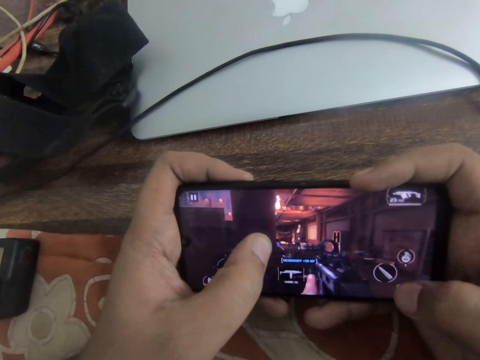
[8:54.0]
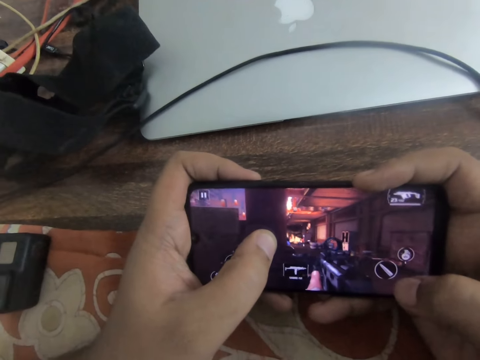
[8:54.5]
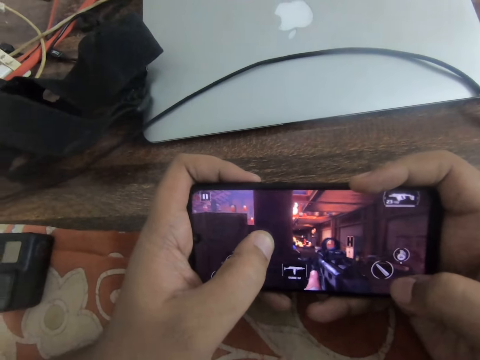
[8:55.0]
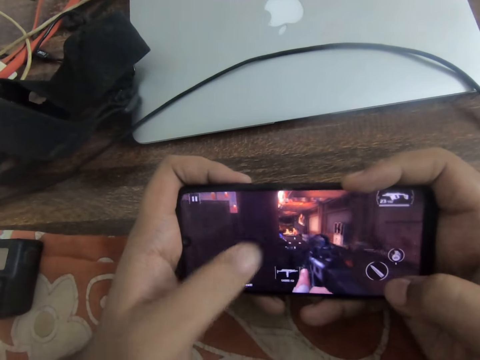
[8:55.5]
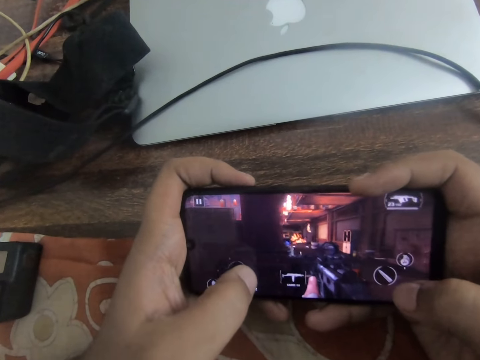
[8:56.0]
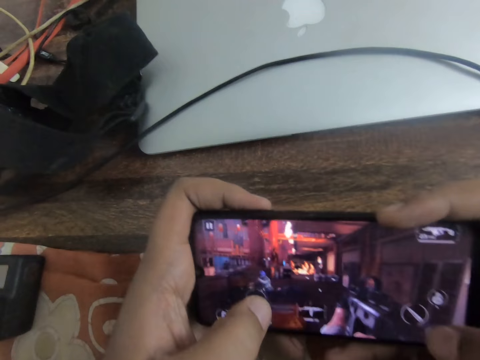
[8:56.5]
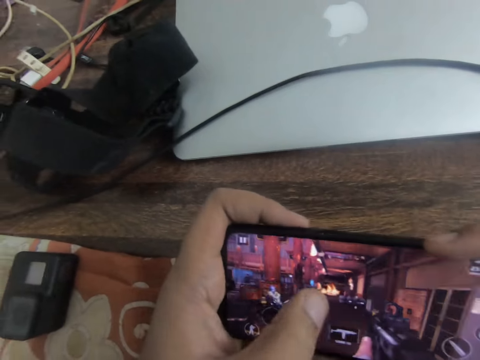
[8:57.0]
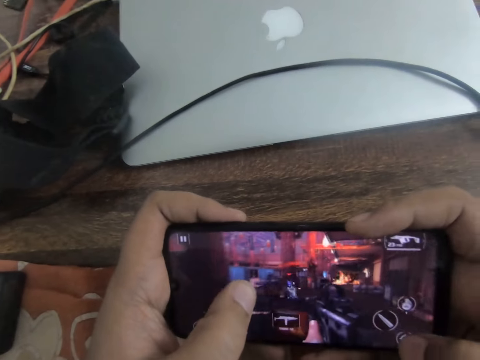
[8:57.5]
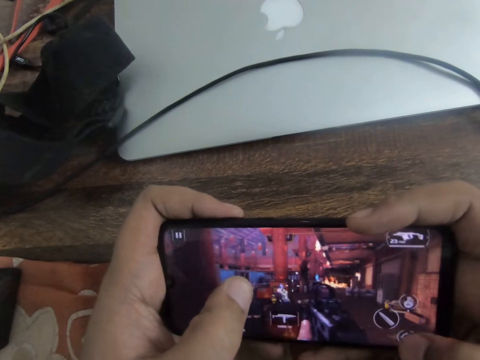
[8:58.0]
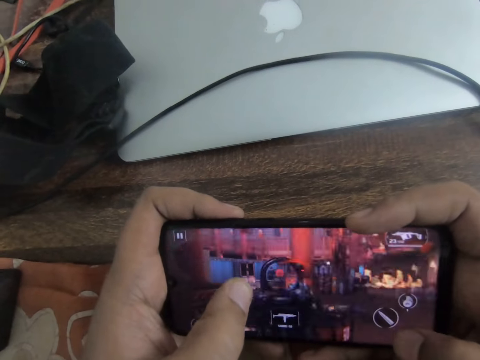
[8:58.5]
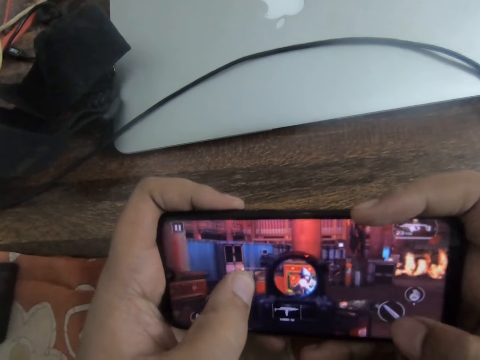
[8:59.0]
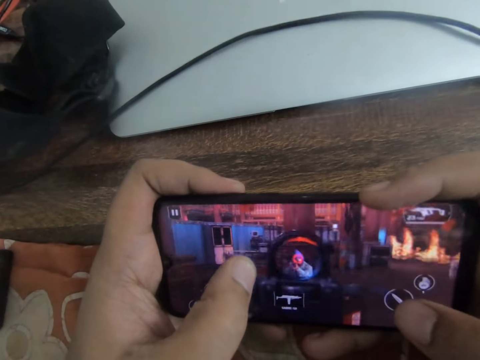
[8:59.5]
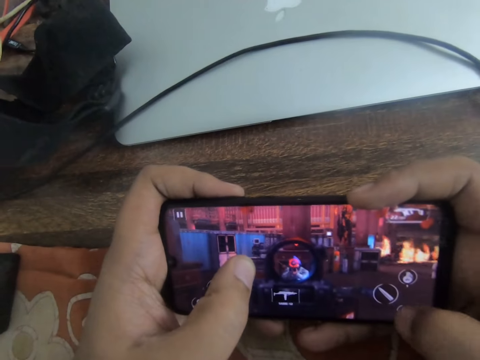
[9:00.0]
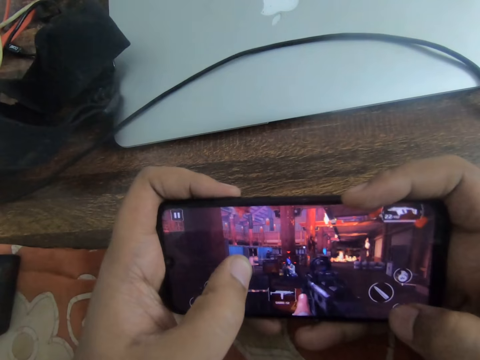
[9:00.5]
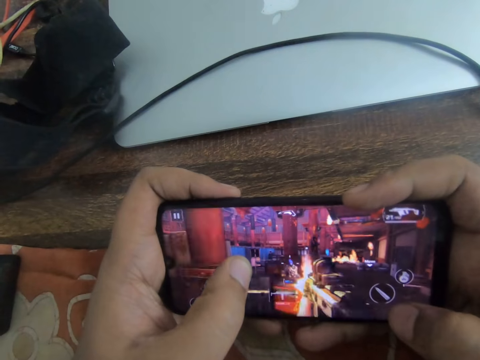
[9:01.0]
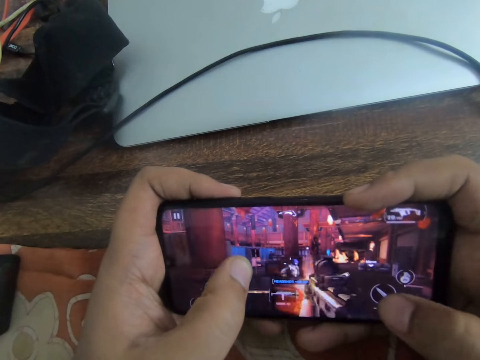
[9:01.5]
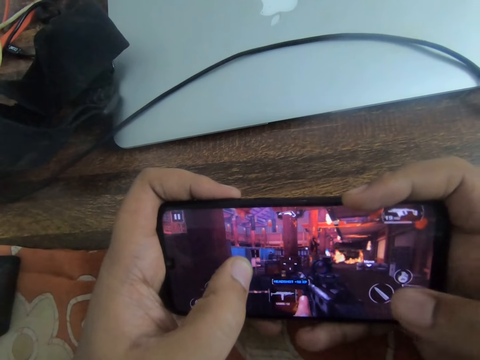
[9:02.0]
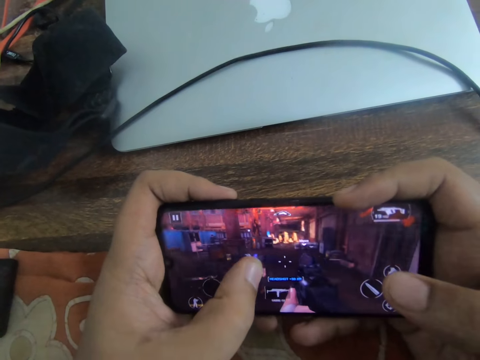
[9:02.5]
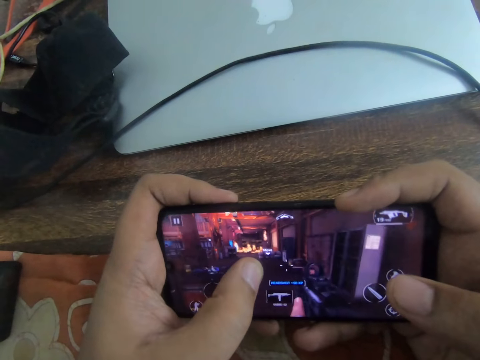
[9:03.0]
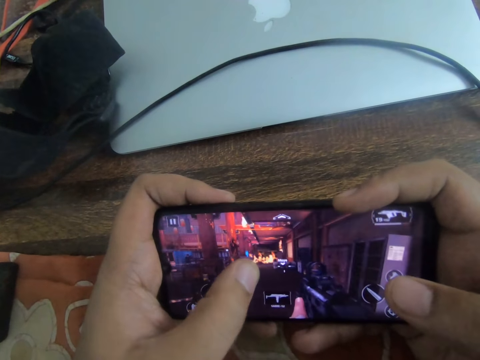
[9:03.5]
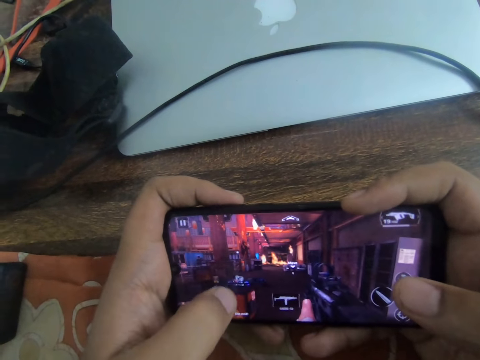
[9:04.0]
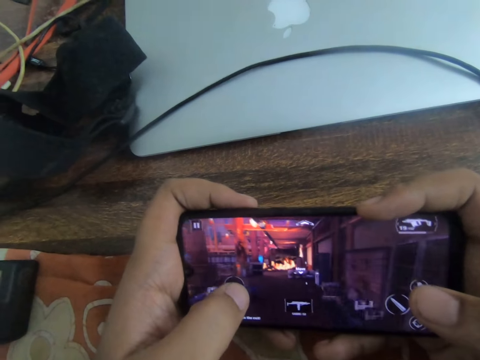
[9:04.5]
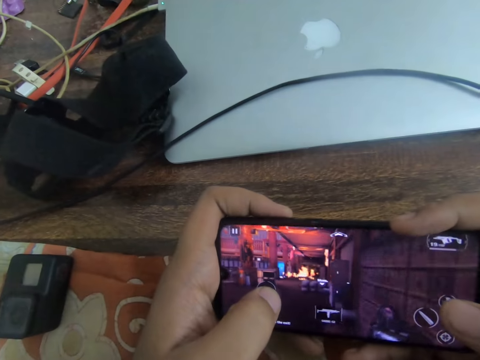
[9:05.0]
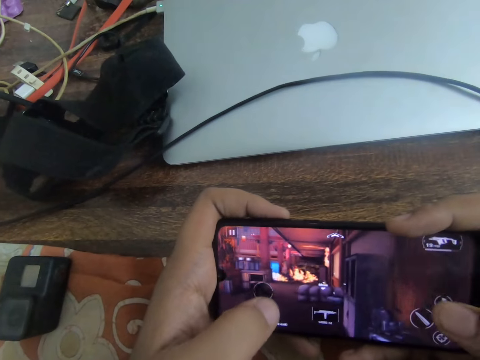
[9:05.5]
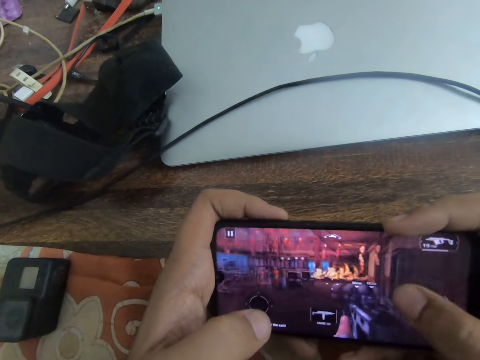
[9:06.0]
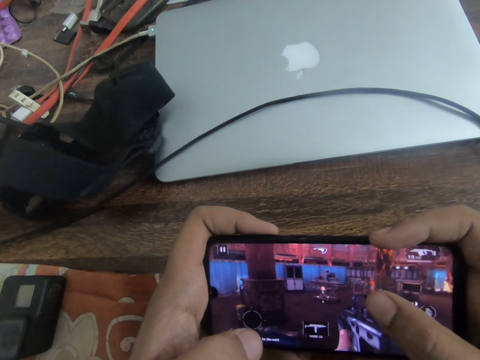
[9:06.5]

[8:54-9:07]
The camera wearer slides through the phone screen with both thumbs.

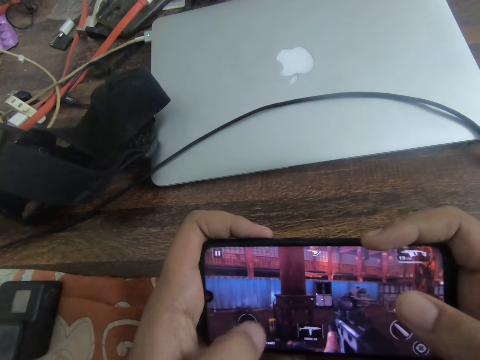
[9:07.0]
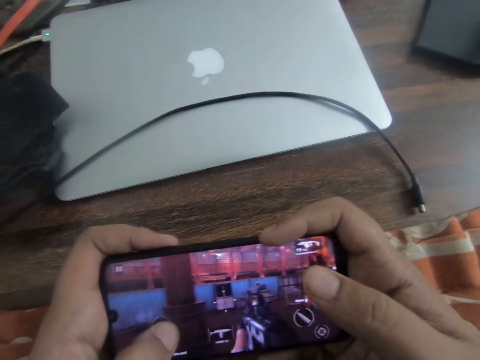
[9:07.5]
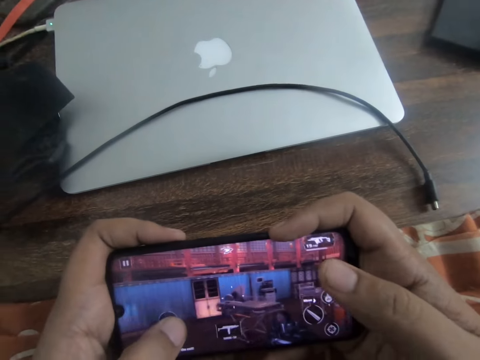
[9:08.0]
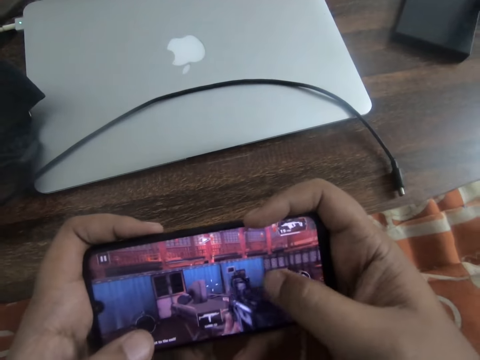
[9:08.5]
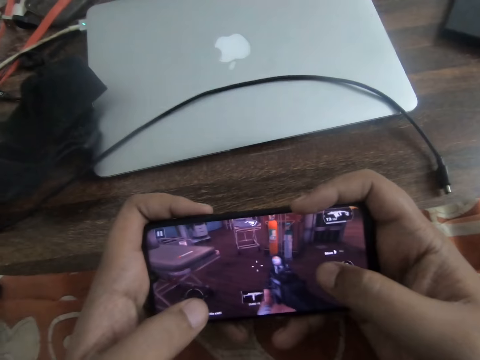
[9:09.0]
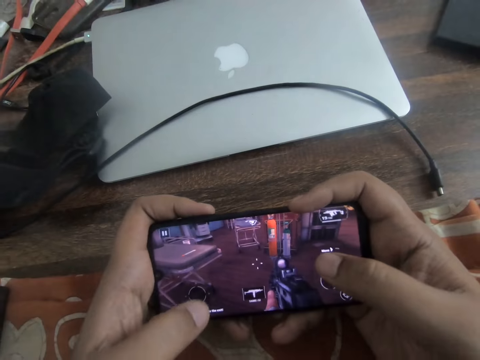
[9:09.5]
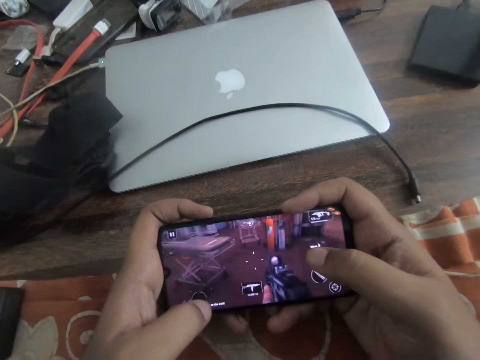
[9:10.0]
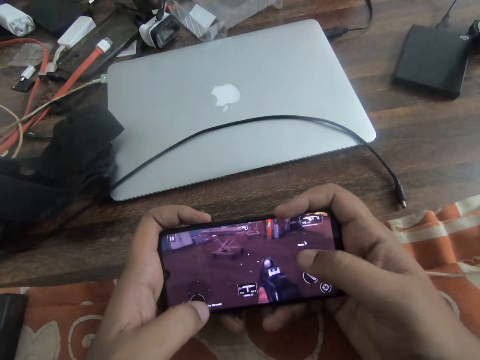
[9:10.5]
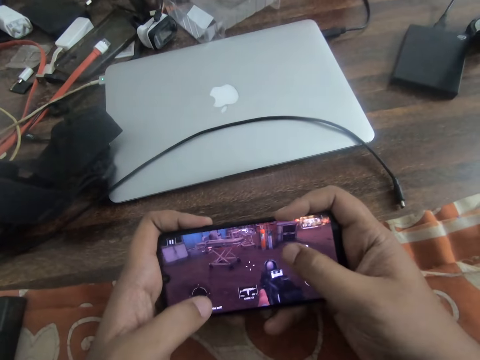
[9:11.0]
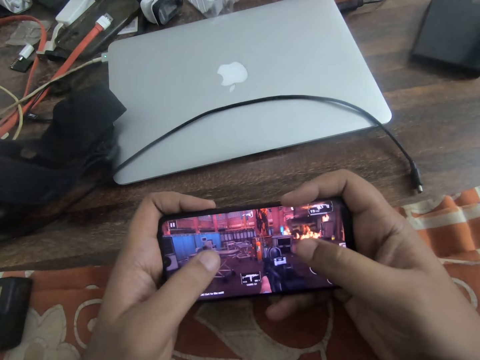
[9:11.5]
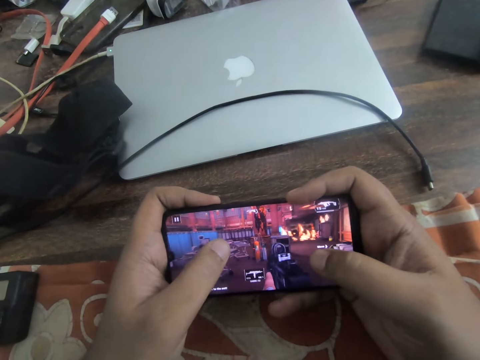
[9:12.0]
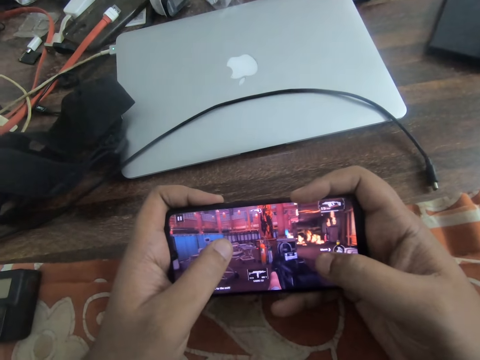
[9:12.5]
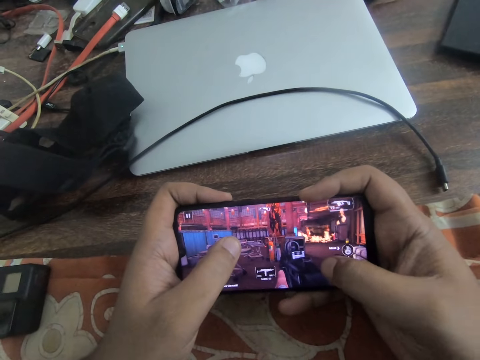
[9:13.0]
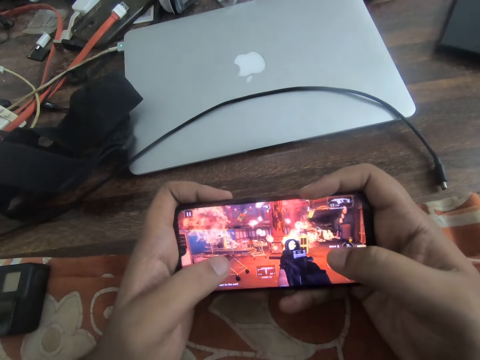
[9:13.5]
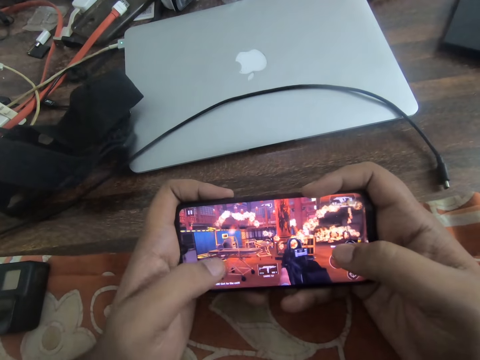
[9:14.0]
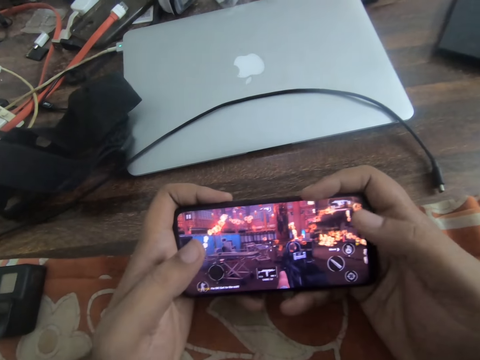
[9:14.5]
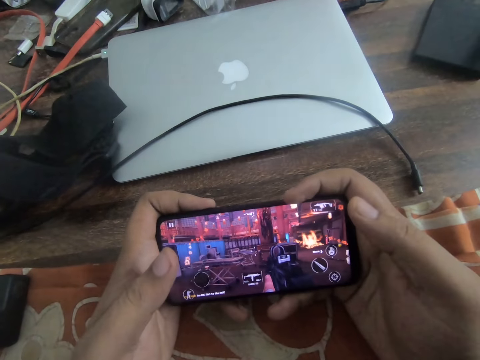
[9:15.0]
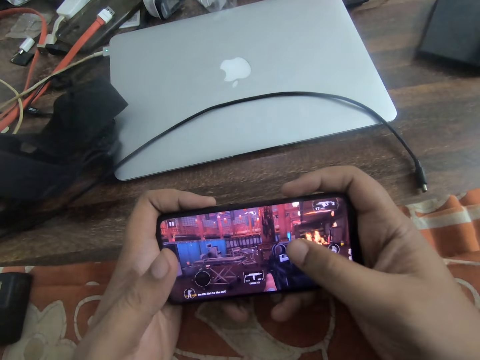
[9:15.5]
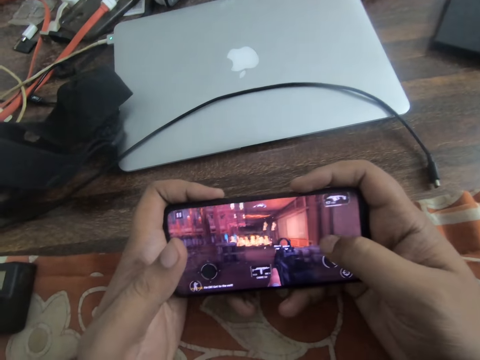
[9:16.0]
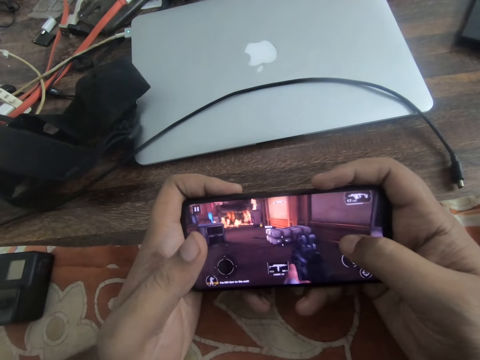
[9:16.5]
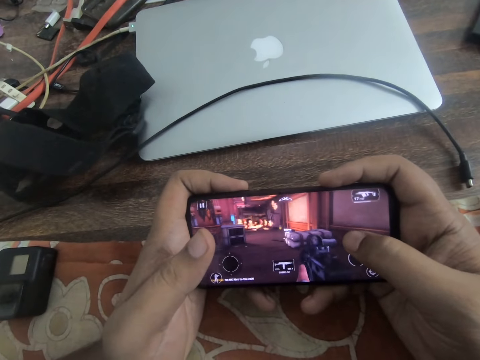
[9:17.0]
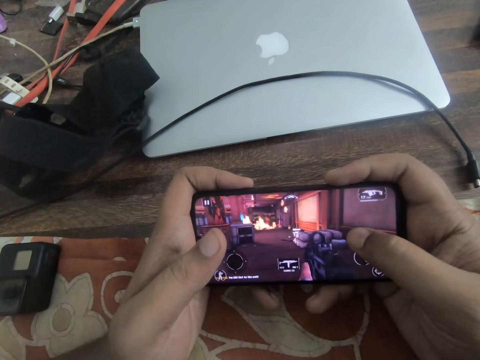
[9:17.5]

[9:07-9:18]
The camera wearer taps the phone screen with his right thumb.
